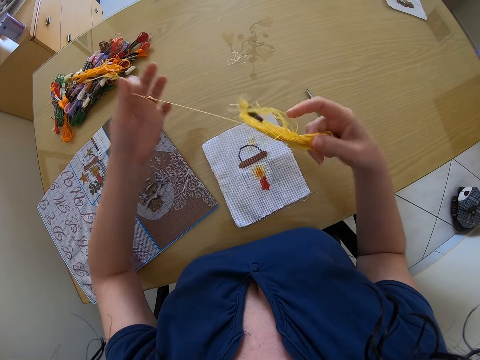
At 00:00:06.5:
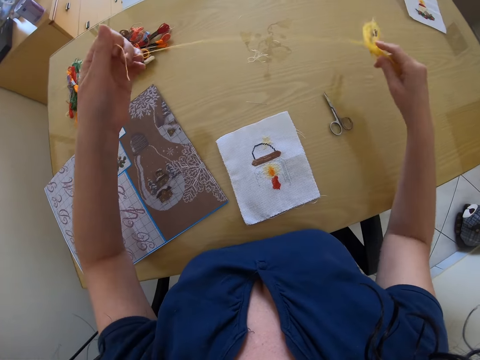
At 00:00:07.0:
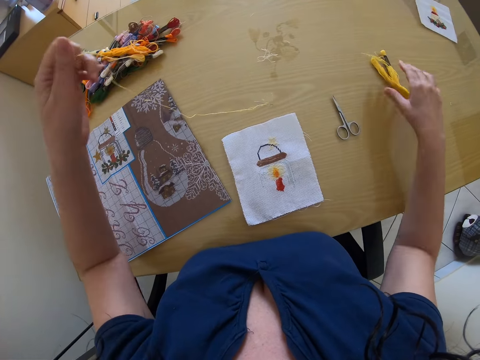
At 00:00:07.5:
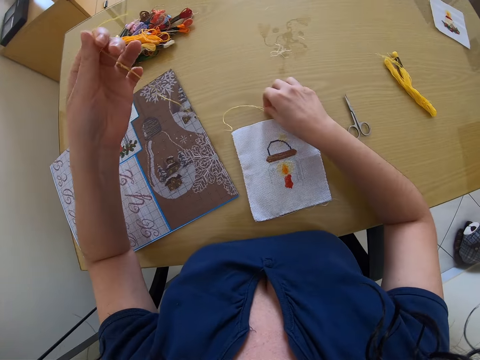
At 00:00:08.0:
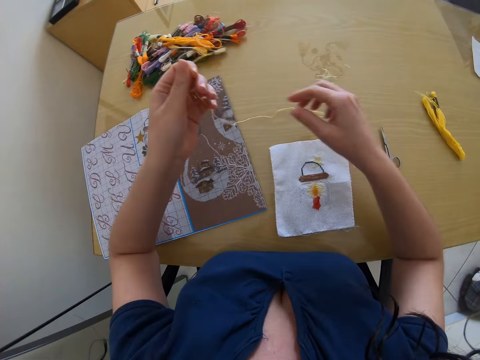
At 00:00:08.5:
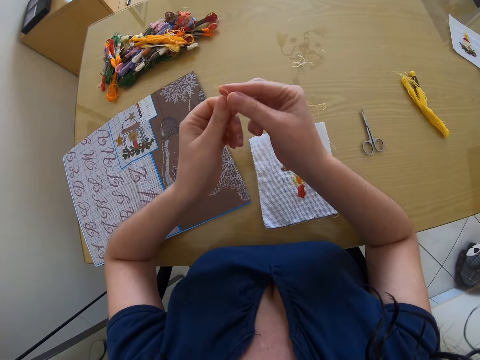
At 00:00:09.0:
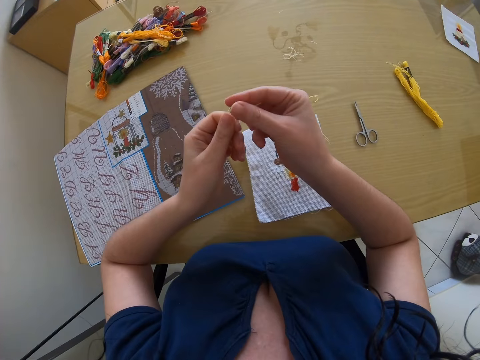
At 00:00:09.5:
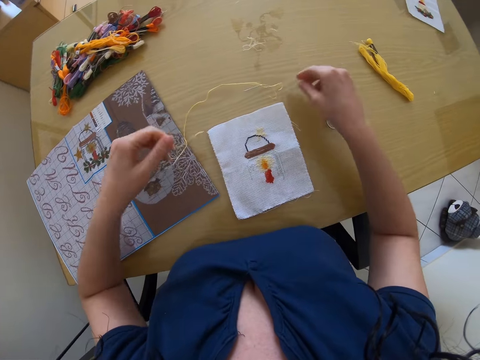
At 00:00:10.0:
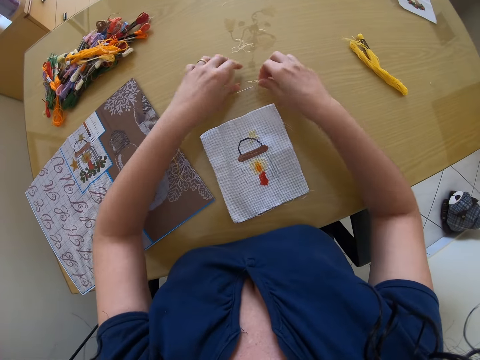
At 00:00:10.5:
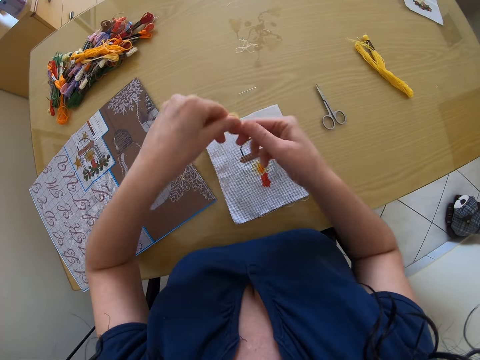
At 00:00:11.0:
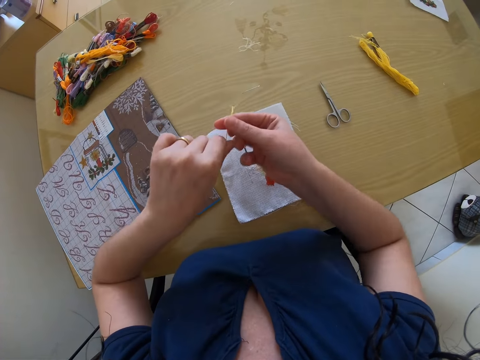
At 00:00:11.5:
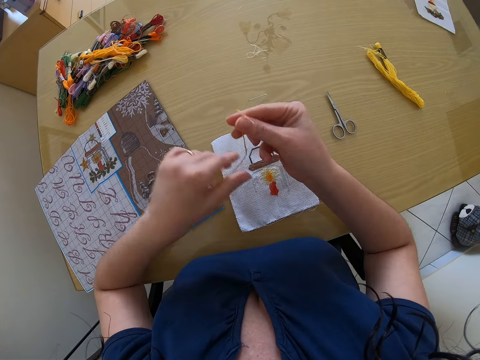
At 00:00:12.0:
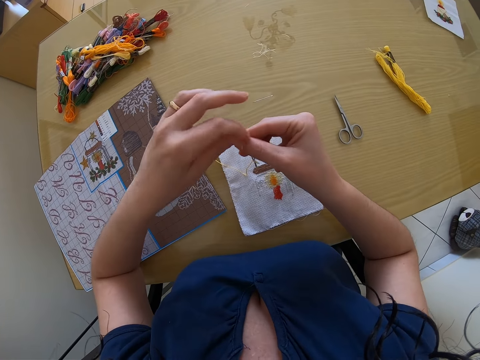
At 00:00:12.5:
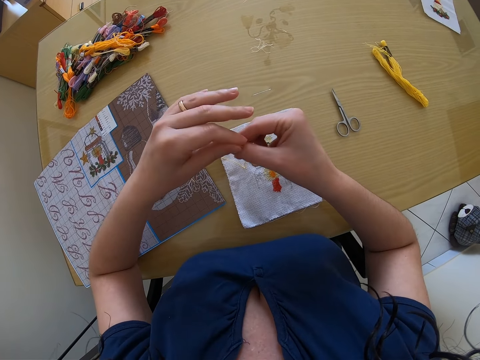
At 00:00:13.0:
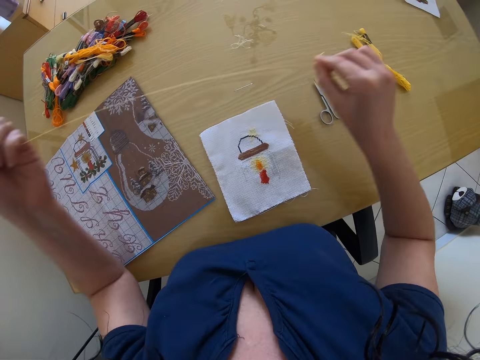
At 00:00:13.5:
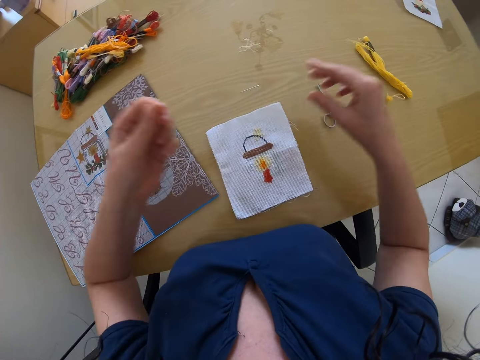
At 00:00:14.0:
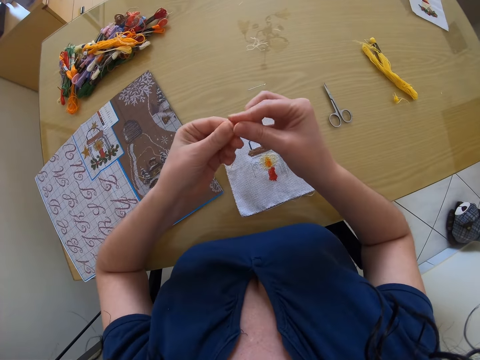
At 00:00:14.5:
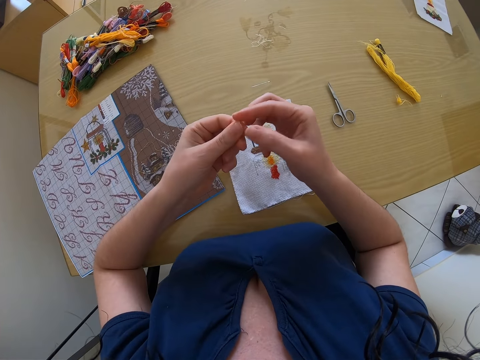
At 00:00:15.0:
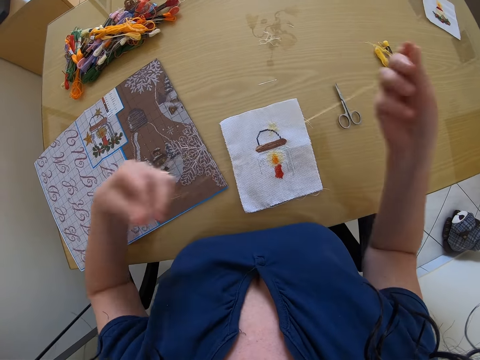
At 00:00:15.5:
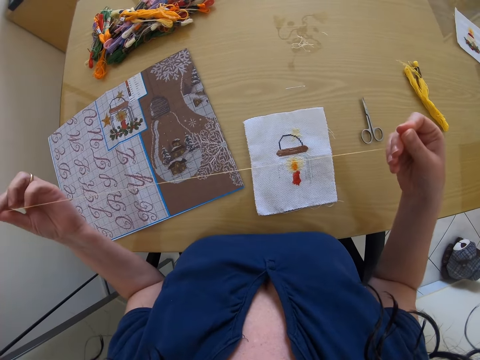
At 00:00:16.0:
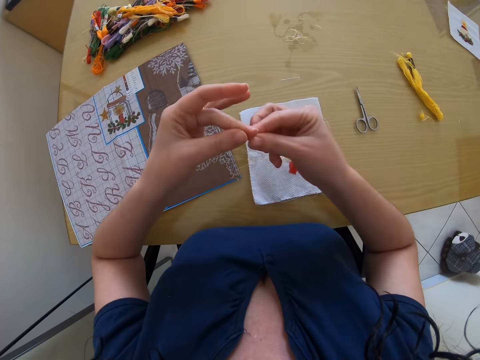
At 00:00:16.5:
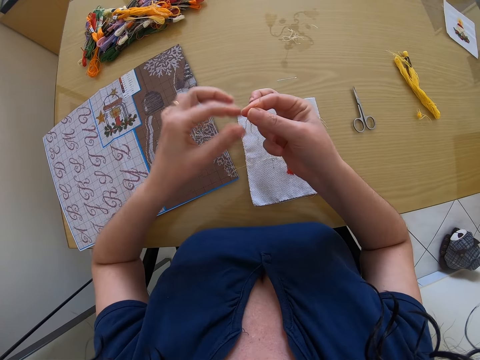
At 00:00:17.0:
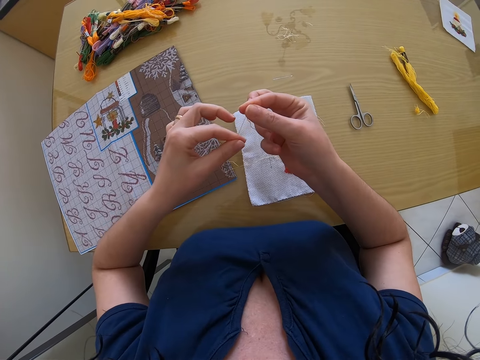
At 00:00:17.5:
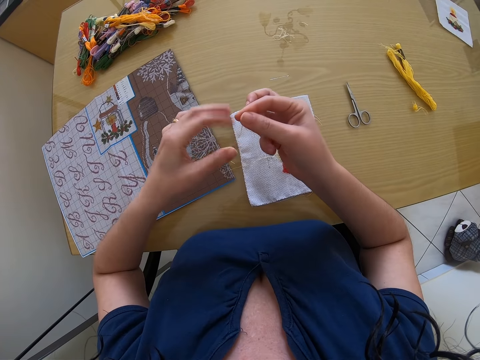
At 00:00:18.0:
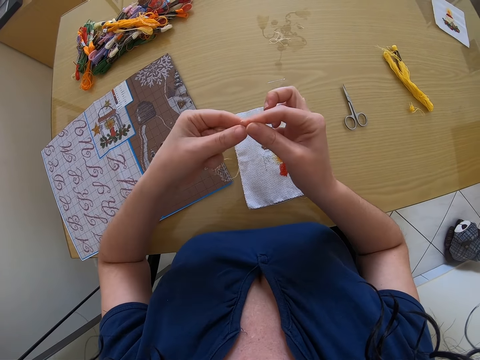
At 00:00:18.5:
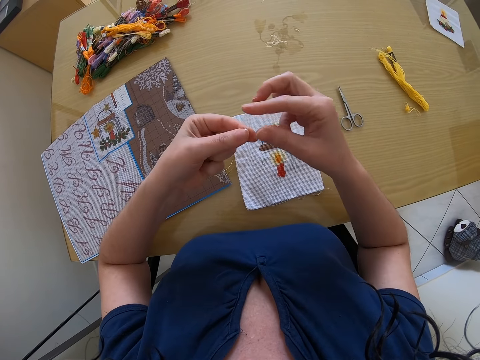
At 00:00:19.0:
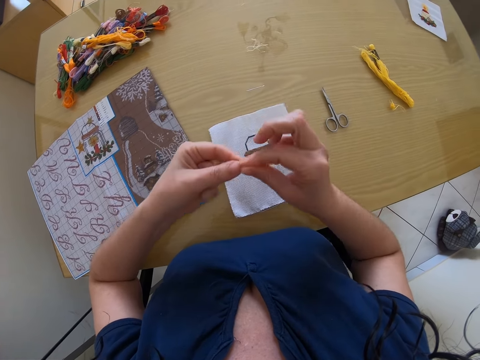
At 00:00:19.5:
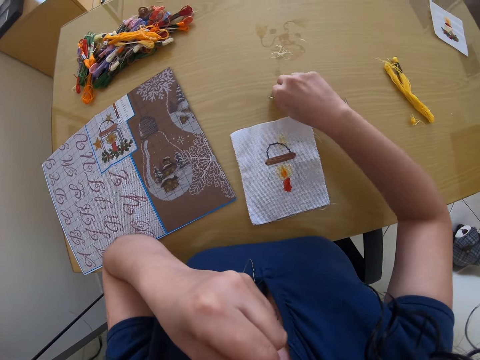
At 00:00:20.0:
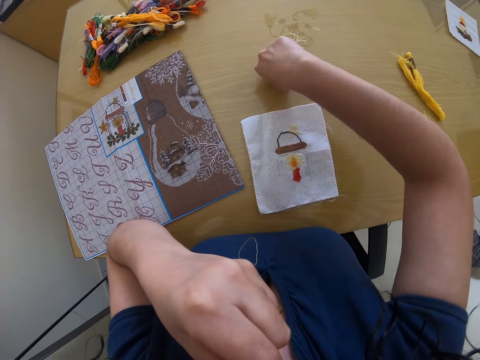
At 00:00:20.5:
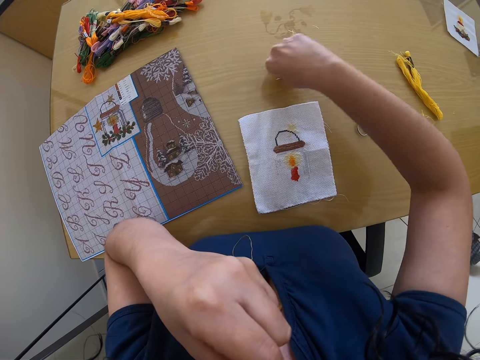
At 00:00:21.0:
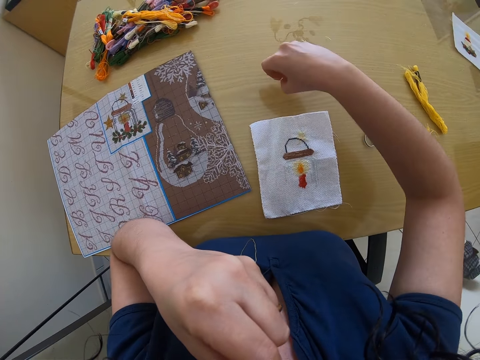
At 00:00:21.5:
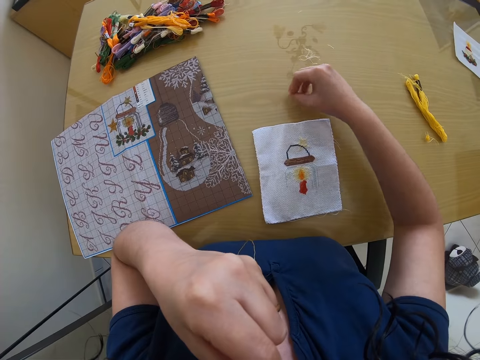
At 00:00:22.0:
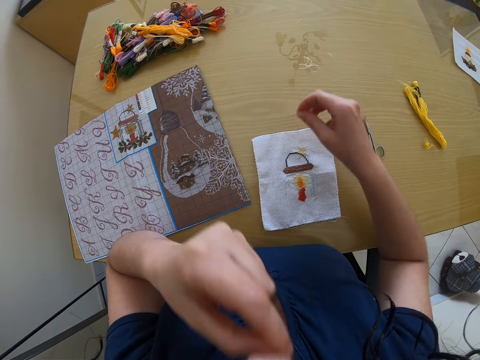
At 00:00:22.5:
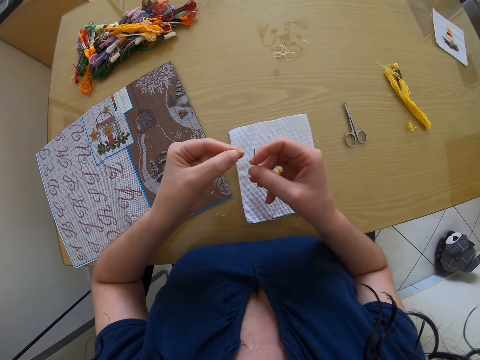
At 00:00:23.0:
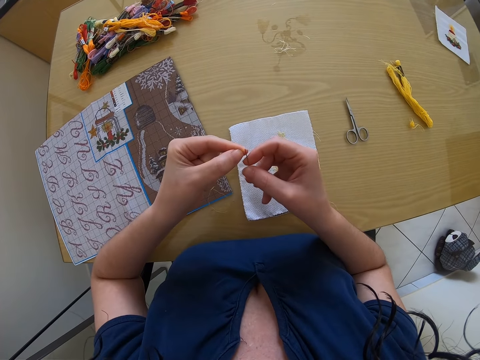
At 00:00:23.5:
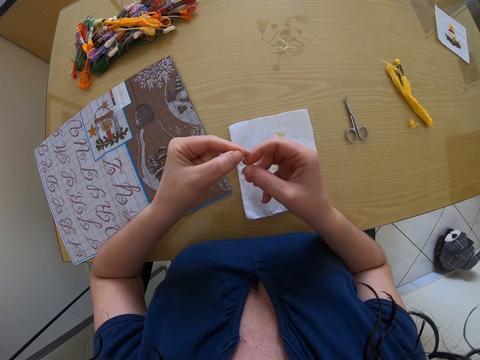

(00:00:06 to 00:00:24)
The camera wearer drops the embroidery thread or string on the table with her right hand. She pulls the string. She holds a strand of embroidery thread with both hands. She drops the string, picks the string, pulls the string, and fixes the string. She puts the strand of embroidery thread in the mouth with her left hand. She picks up a sewing needle on the table with her right hand. She puts the strand of embroidery thread in the needle with her left hand.

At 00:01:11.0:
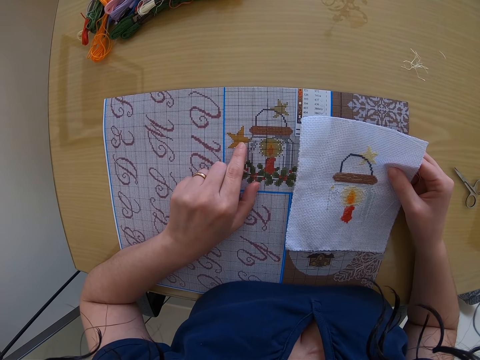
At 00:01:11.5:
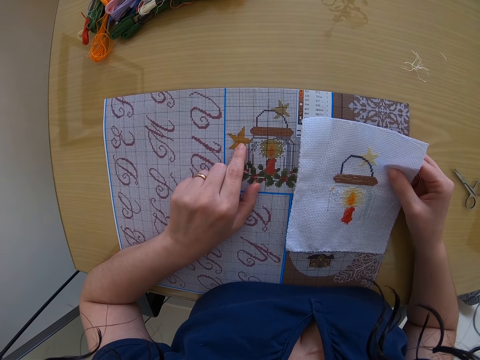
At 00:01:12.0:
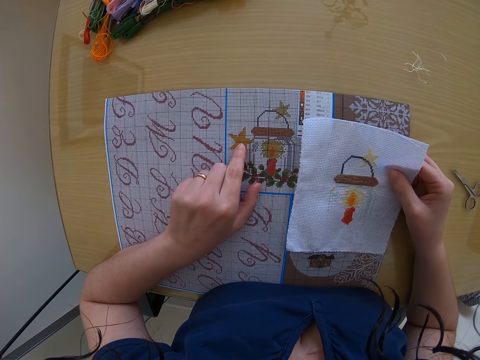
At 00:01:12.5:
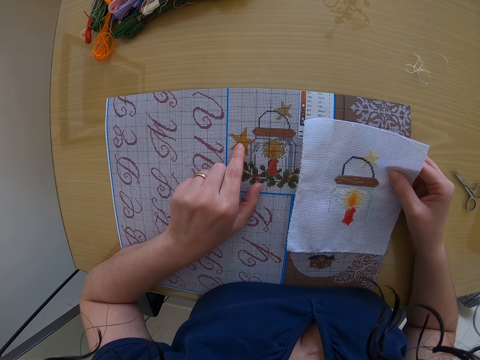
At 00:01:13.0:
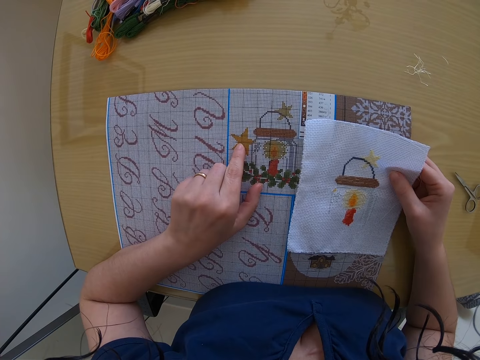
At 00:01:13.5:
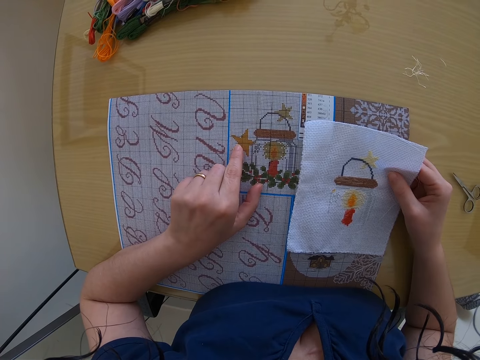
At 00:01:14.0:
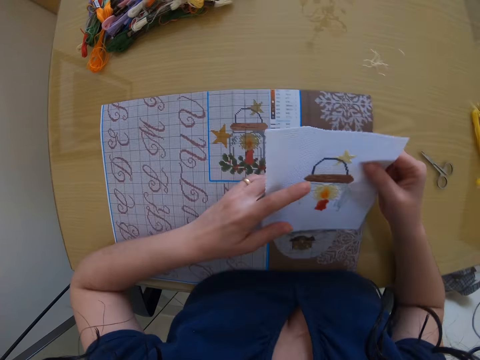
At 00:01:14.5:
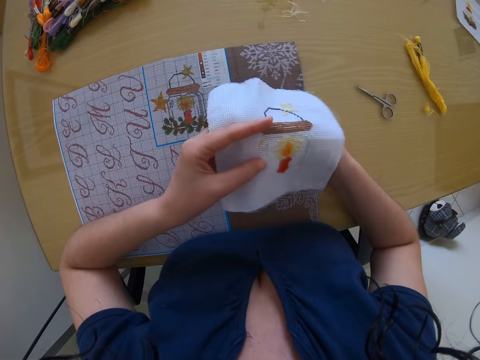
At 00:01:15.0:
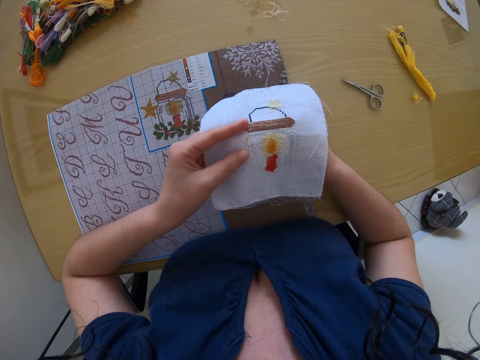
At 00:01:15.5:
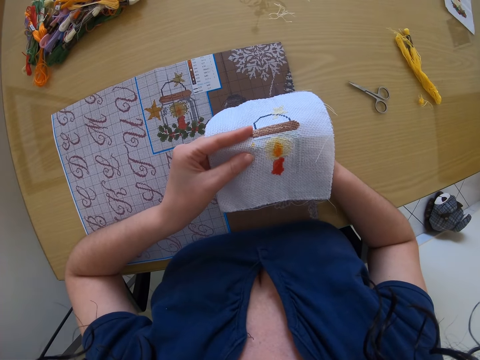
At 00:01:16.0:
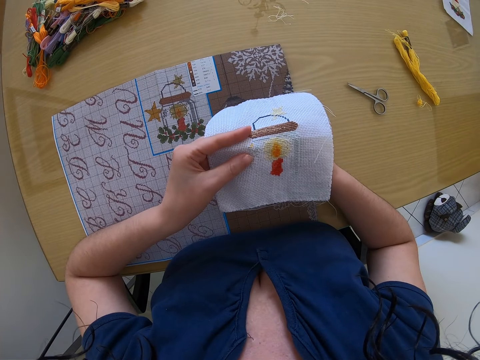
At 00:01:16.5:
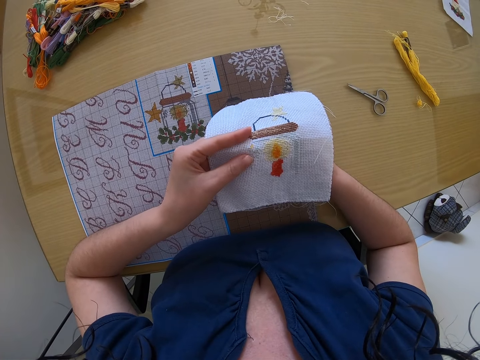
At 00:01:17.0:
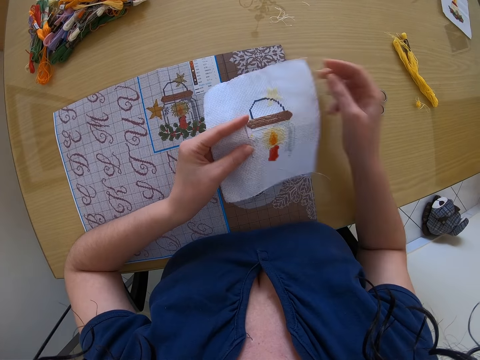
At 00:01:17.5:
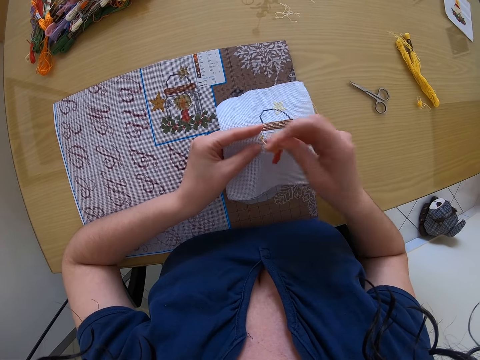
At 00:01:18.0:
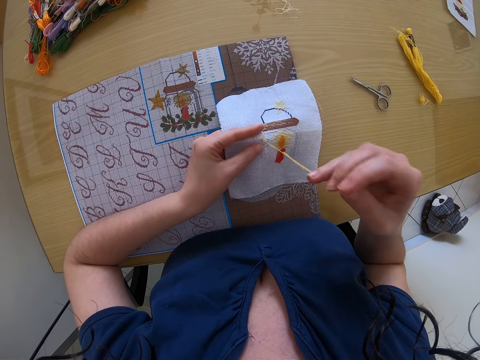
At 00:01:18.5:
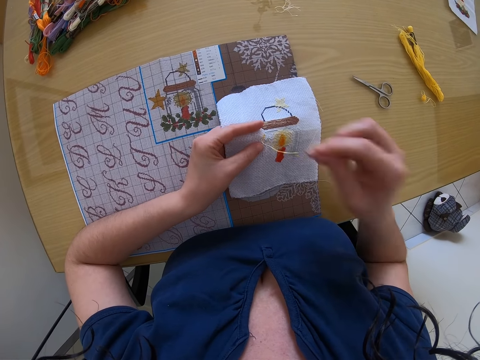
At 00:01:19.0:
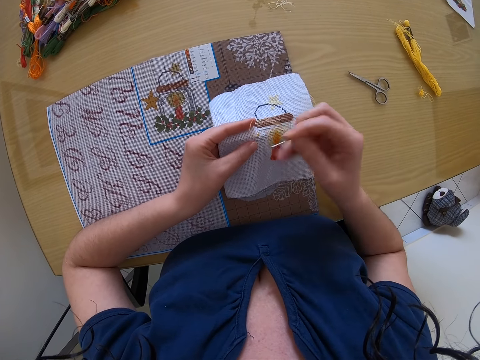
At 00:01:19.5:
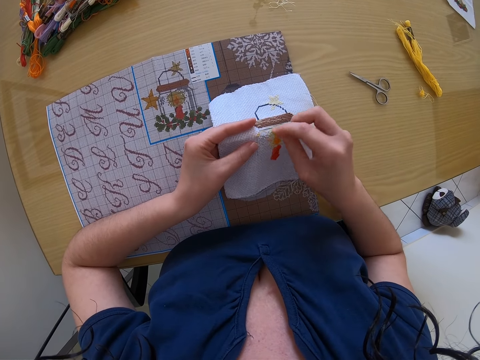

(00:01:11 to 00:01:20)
The camera wearer checks the patterned paper on the table with her left hand. She embroiders the fabric with the sewing needle in her right hand.
